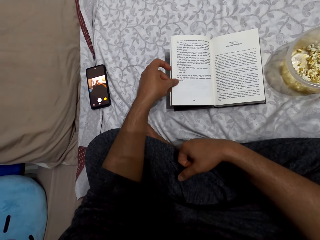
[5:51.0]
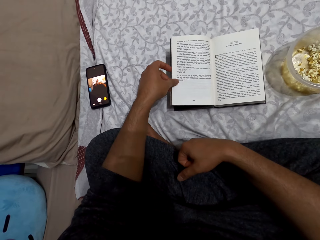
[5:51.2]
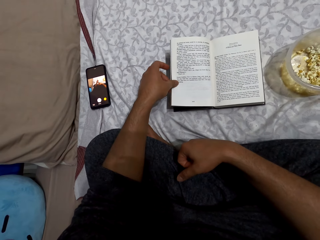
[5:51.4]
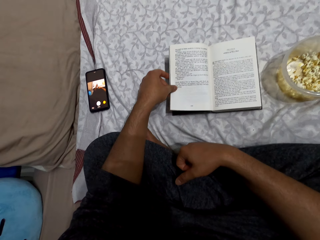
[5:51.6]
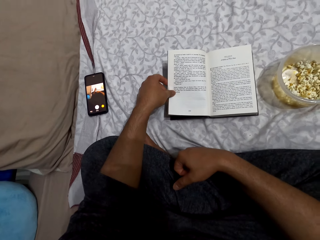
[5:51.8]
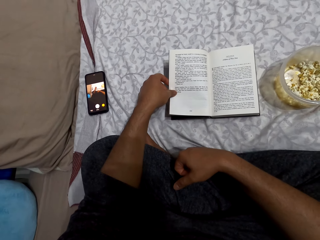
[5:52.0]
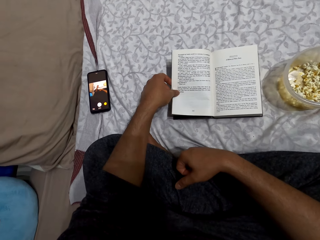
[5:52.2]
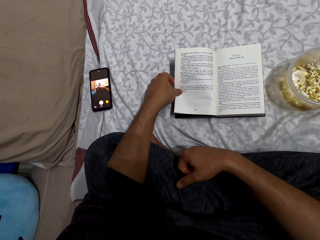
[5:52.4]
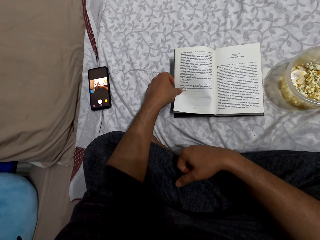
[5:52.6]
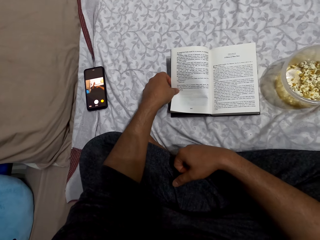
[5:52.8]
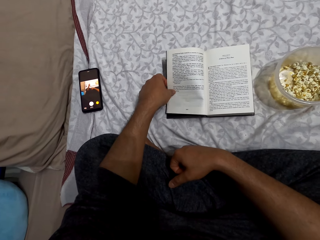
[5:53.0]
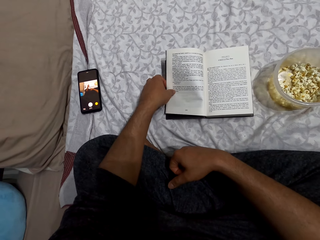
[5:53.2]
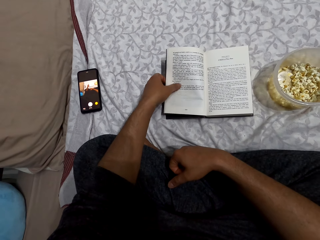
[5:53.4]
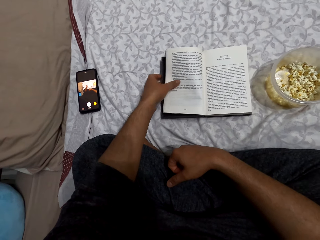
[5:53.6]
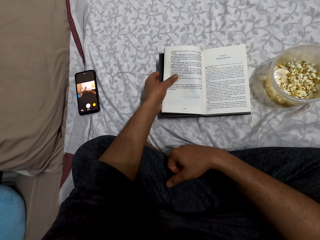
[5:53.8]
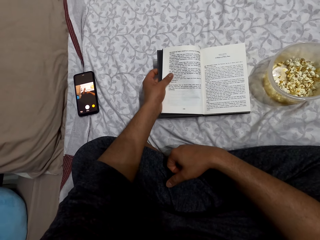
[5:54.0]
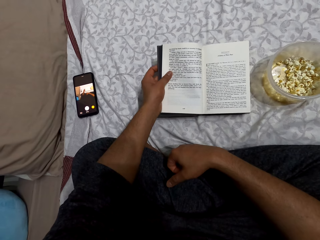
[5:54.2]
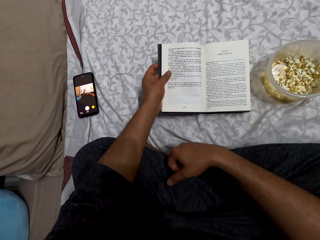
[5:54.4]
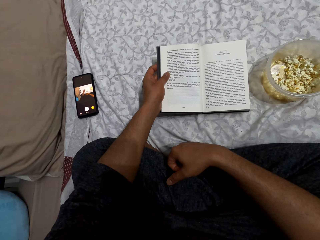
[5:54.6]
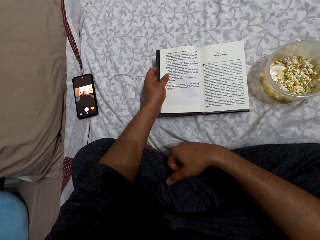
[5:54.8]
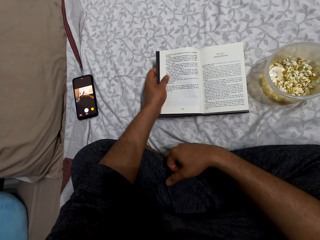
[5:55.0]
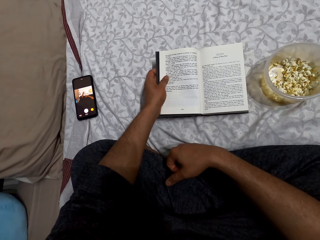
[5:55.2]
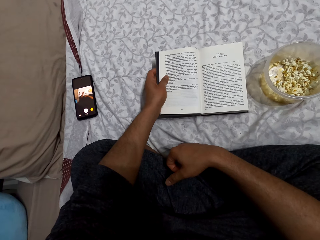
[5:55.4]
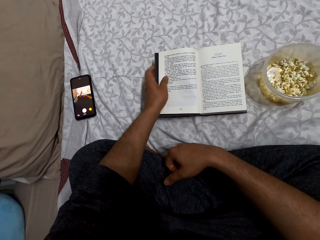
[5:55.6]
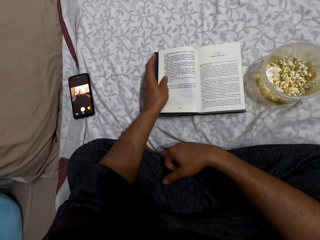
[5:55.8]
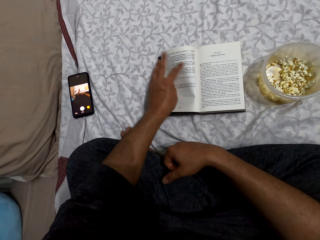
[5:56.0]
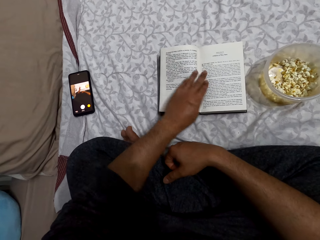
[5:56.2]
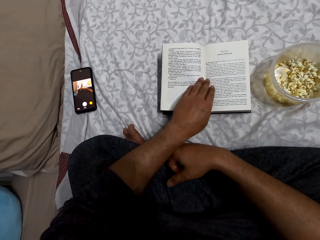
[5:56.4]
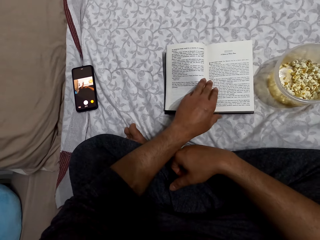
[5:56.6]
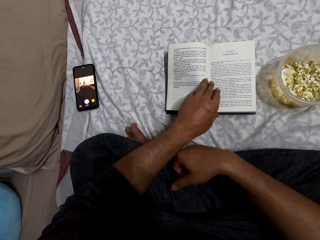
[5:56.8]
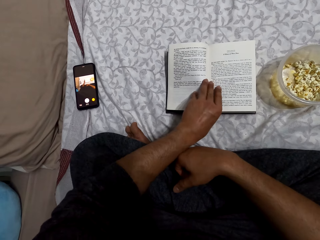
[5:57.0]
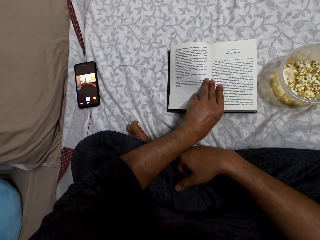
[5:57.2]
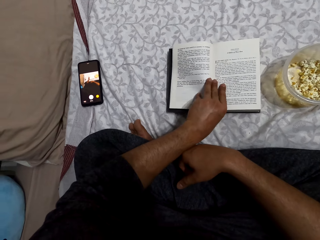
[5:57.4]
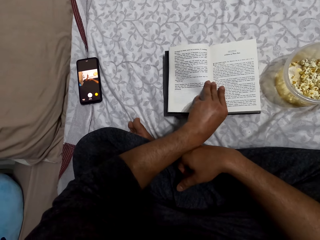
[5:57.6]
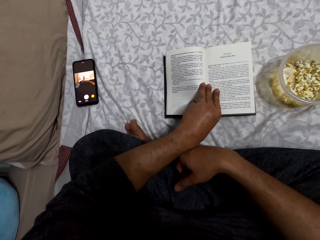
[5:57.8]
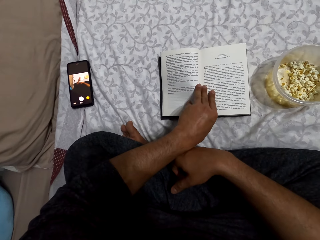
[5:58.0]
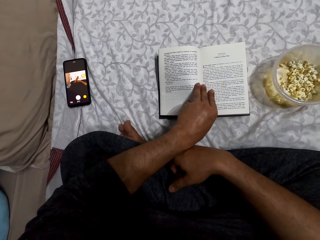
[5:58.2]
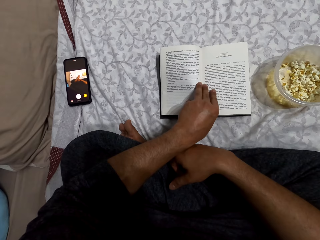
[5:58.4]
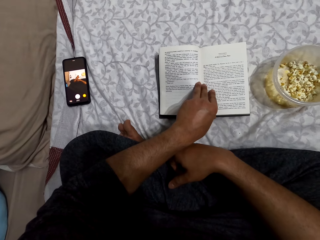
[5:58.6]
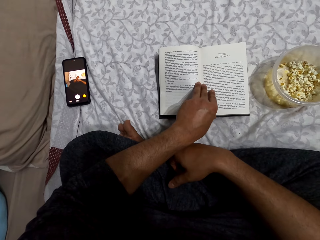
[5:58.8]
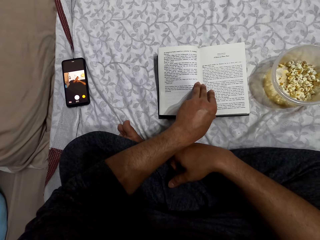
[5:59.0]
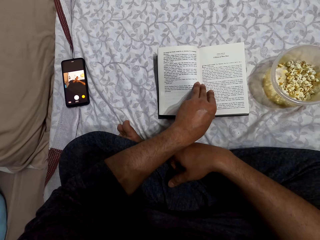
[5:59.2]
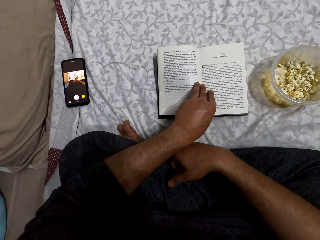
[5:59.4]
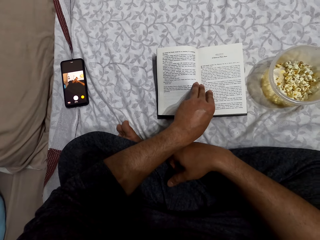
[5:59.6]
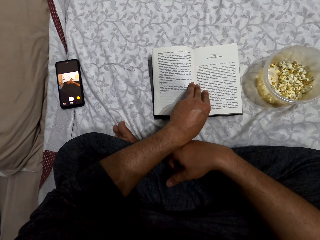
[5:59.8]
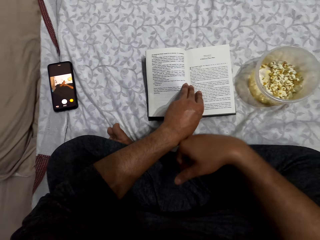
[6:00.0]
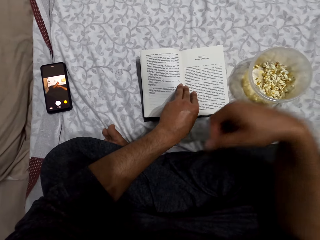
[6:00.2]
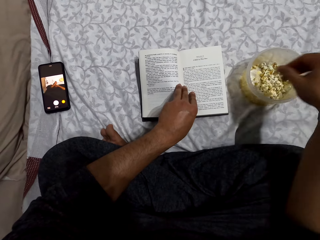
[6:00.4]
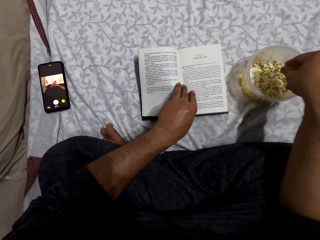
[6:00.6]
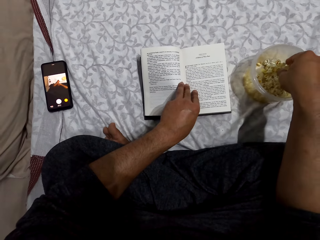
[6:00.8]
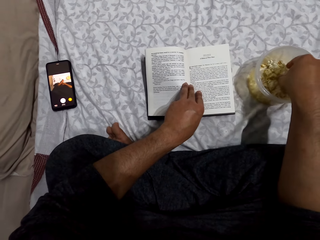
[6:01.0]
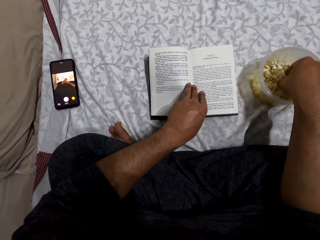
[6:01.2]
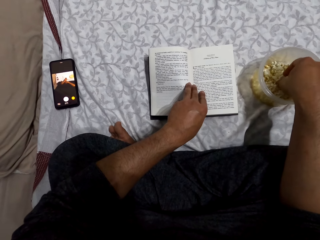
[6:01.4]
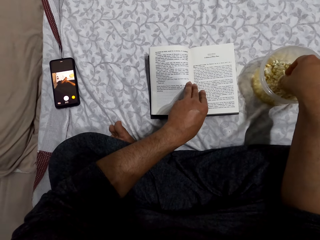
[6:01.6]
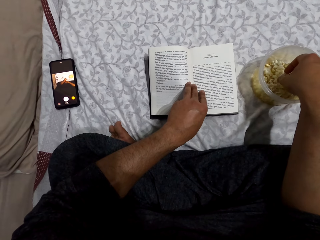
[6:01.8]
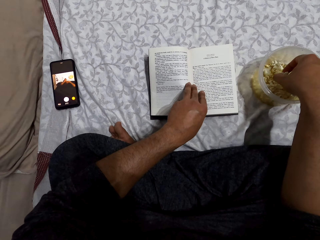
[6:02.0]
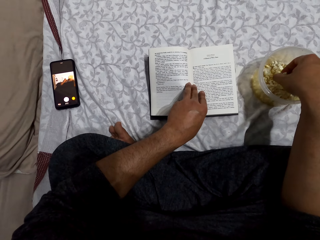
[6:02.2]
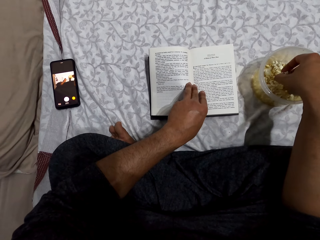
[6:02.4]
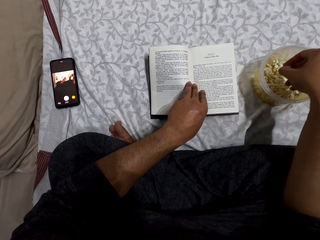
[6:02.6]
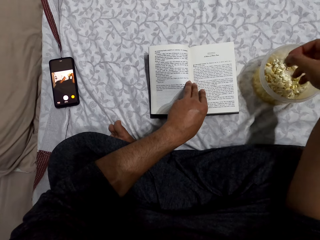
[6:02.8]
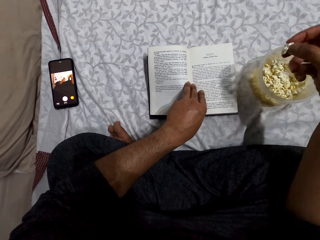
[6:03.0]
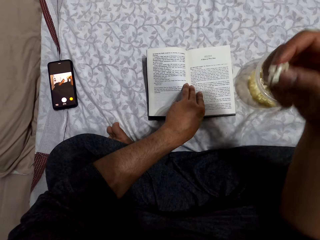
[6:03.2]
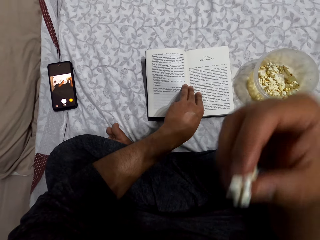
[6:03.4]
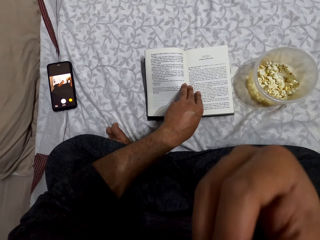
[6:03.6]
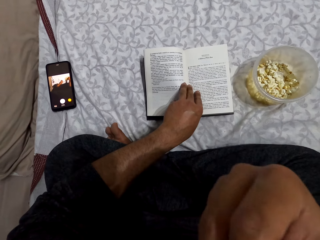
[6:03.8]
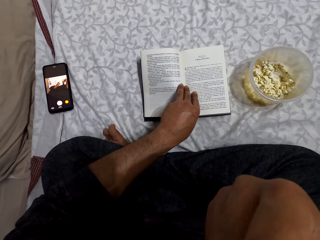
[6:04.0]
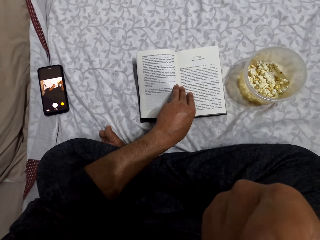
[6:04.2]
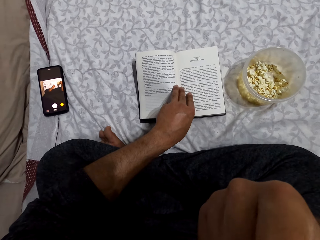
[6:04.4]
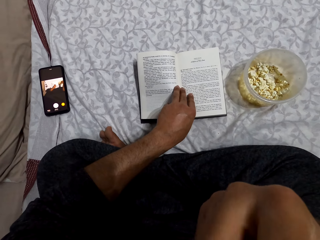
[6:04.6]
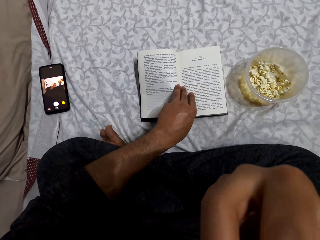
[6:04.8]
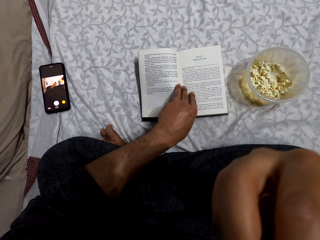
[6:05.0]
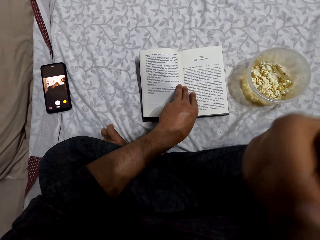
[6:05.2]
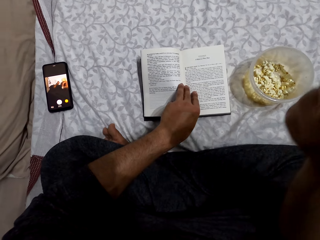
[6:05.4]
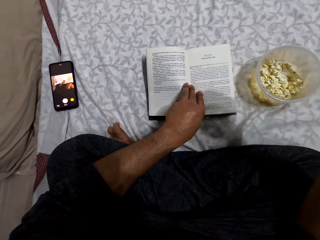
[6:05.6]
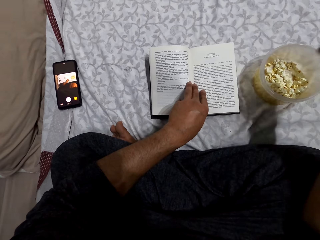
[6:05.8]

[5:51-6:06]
The camera wearer reads the book. He moves his left hand on the book. He moves the book on a bed. He reads the book. He puts his right hand in the dish. He reads the book. He picks popcorns from the dish. He puts the popcorn in the mouth. He eats the popcorns.

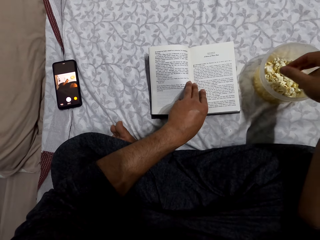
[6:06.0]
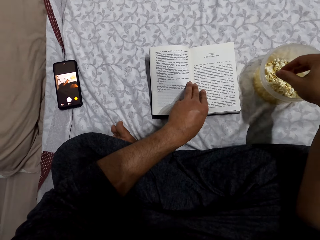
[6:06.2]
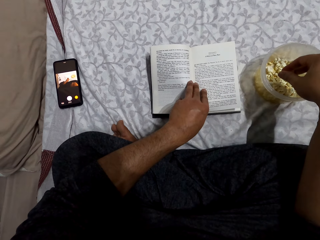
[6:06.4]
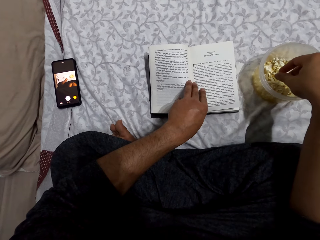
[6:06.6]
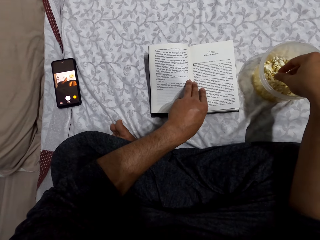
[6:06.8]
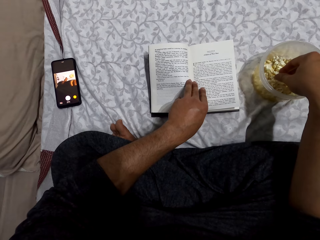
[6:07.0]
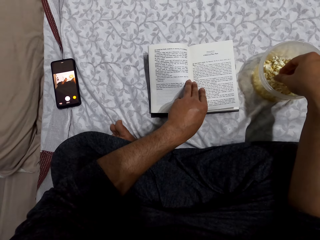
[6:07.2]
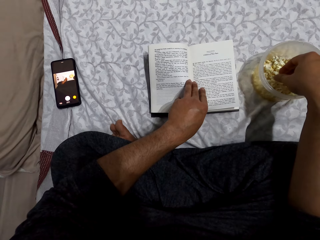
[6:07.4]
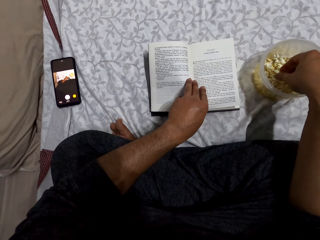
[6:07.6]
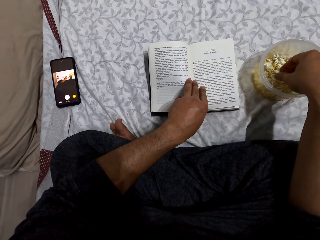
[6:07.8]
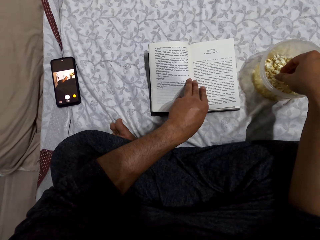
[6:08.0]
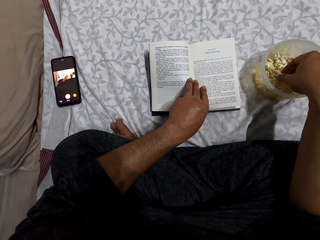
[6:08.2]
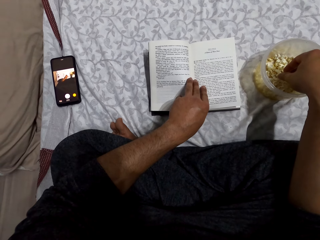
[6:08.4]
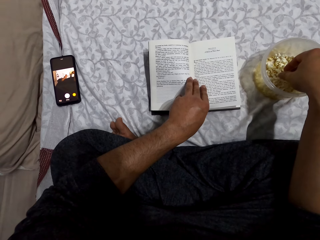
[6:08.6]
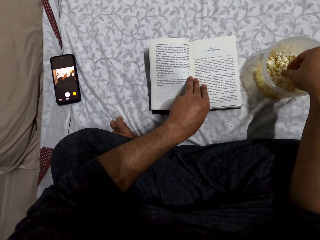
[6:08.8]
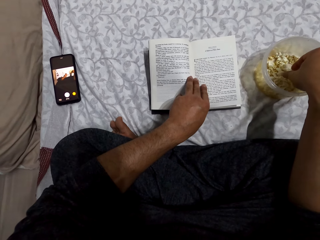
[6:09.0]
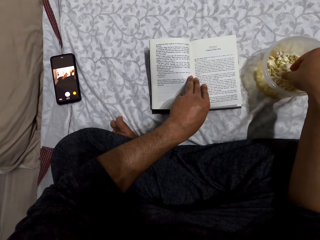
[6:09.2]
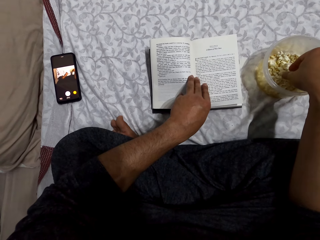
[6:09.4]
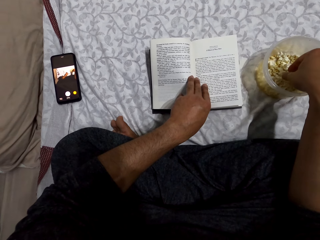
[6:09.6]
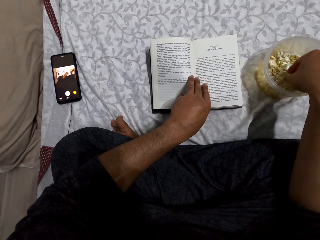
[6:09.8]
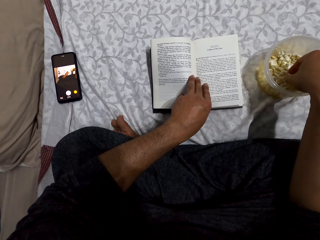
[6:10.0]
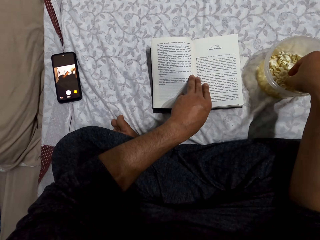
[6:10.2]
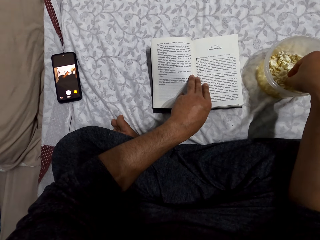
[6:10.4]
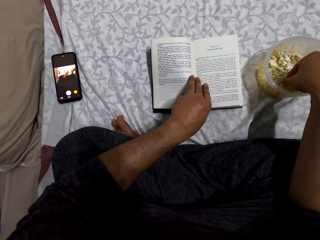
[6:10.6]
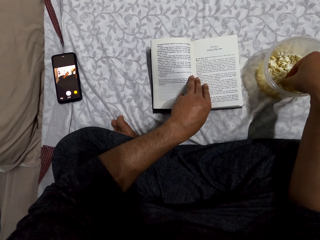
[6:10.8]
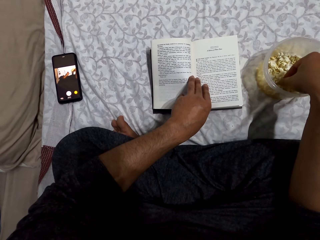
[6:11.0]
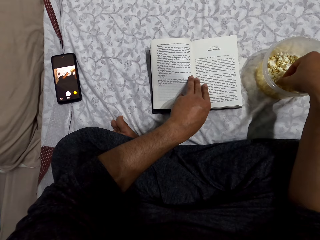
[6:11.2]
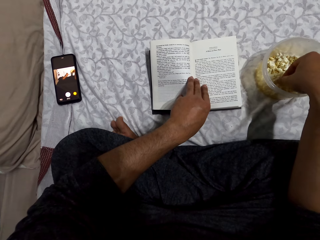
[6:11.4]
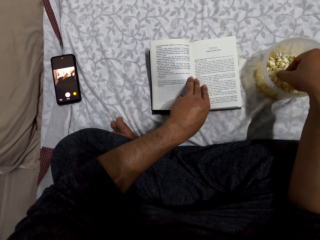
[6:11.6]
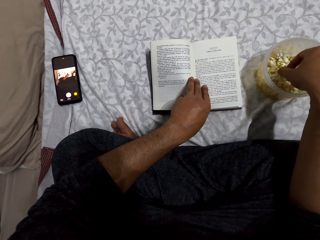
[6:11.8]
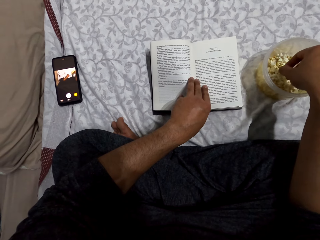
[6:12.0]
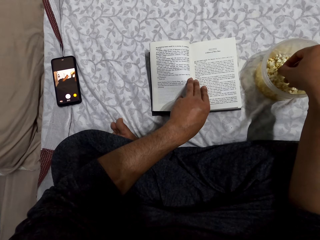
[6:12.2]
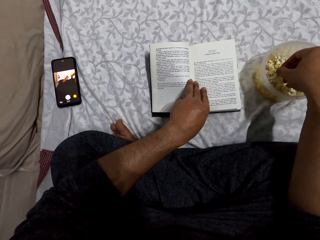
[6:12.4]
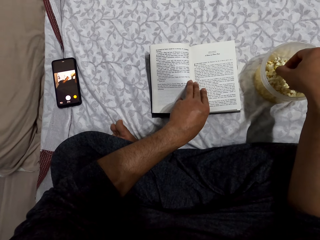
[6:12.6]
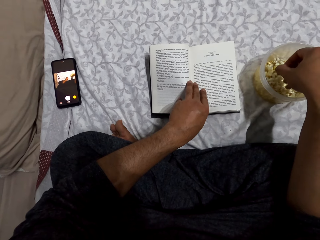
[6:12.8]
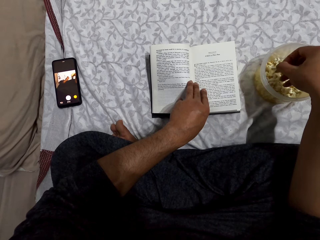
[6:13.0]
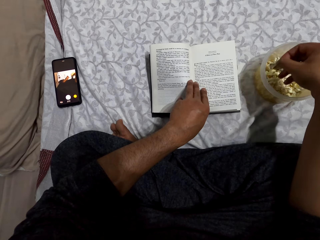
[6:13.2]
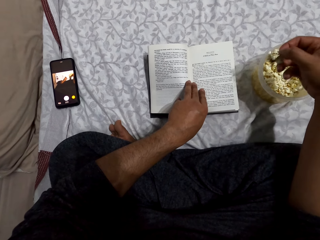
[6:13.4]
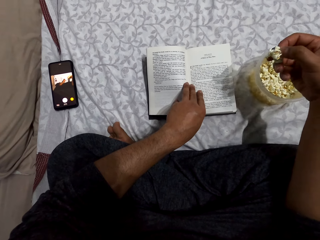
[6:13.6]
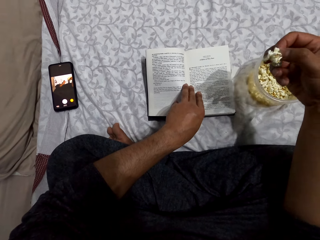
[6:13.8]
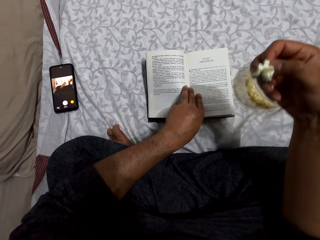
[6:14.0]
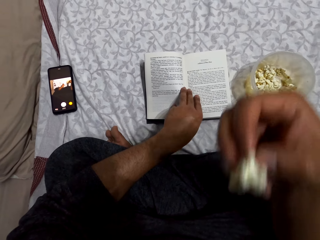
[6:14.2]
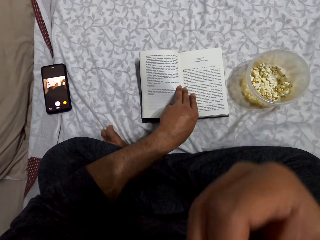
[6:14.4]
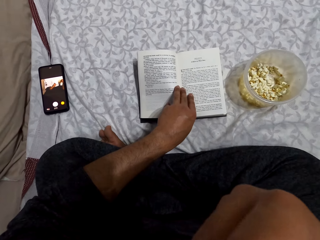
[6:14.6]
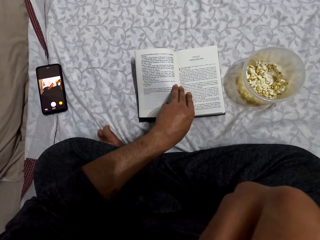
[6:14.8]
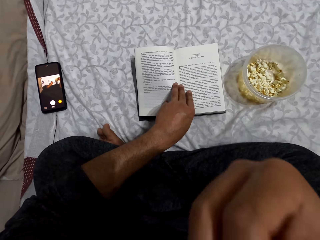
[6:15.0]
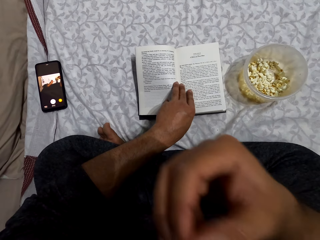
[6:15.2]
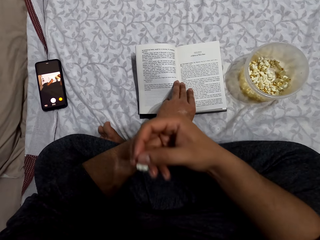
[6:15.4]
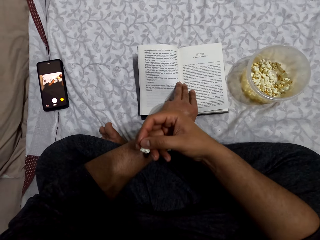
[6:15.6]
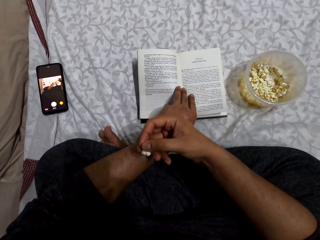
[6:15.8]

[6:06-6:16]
The camera wearer reads the book. He puts his right hand in the dish. He reads the book. He picks popcorns from the dish. He puts the popcorn in the mouth. He eats the popcorns.
